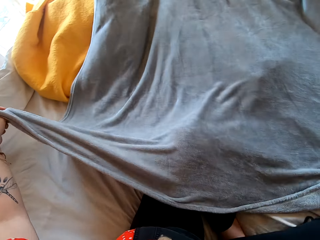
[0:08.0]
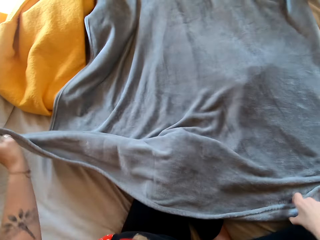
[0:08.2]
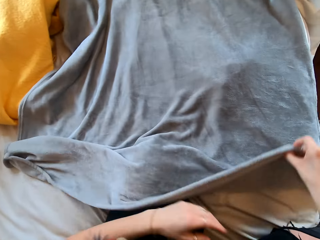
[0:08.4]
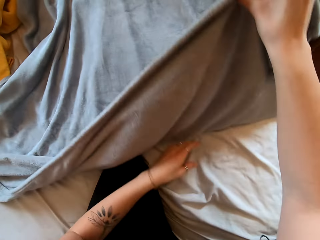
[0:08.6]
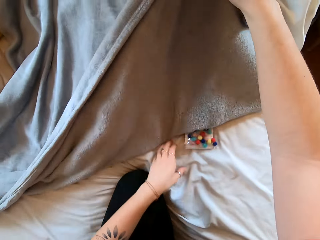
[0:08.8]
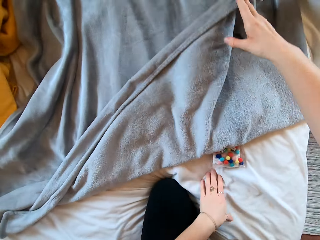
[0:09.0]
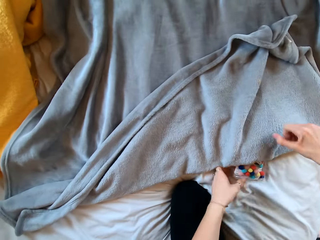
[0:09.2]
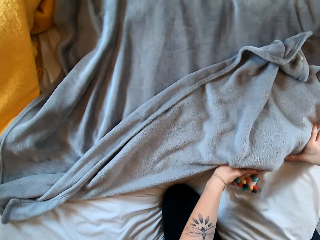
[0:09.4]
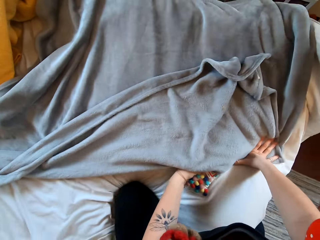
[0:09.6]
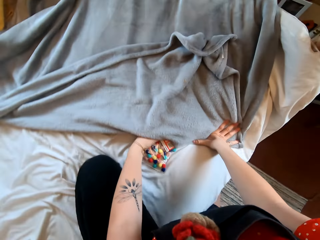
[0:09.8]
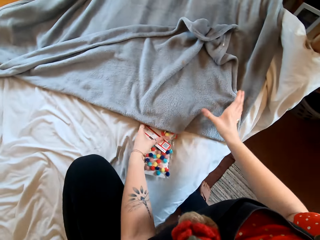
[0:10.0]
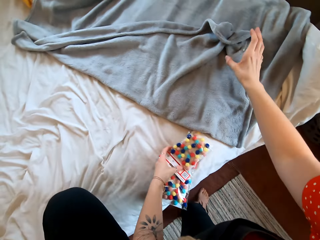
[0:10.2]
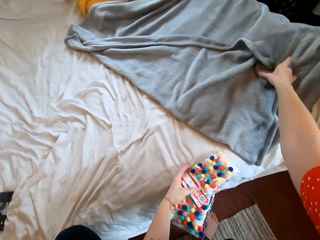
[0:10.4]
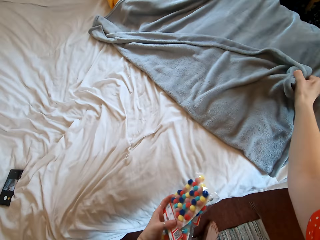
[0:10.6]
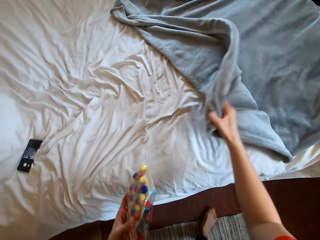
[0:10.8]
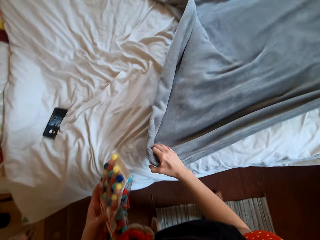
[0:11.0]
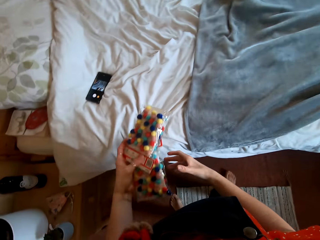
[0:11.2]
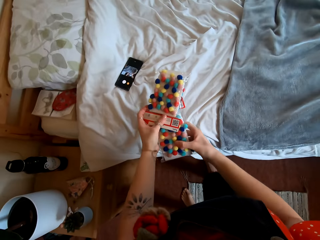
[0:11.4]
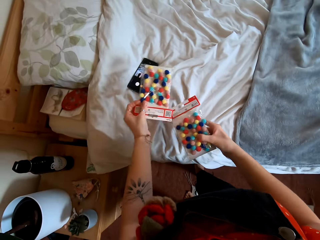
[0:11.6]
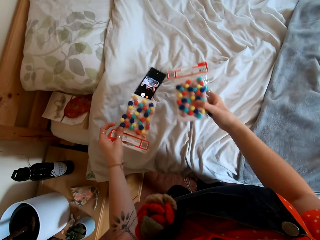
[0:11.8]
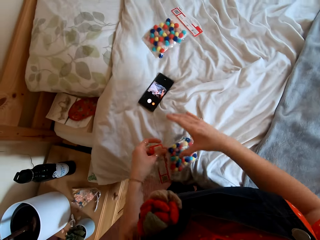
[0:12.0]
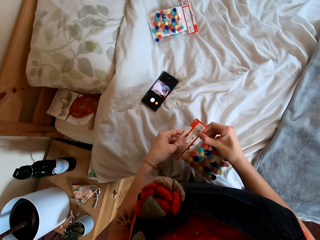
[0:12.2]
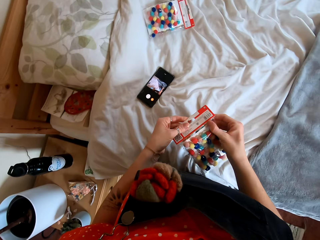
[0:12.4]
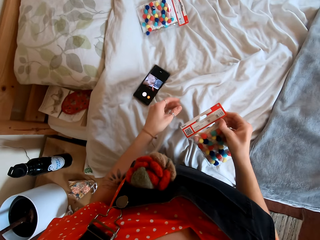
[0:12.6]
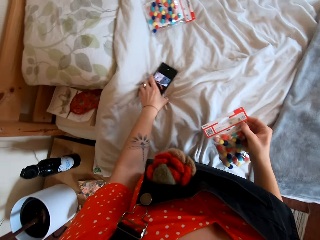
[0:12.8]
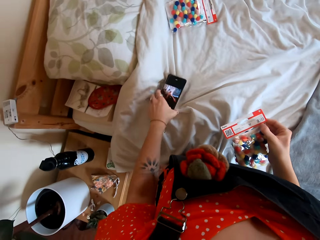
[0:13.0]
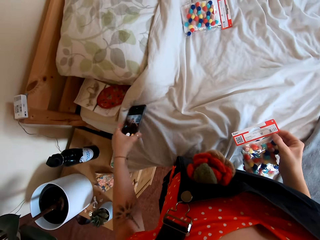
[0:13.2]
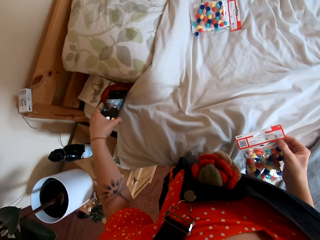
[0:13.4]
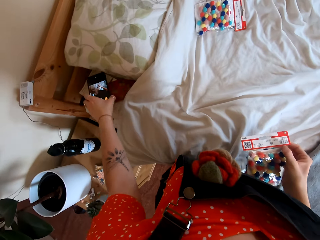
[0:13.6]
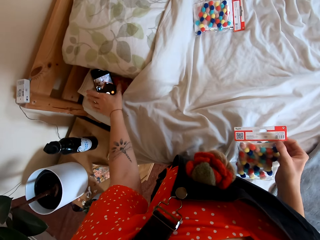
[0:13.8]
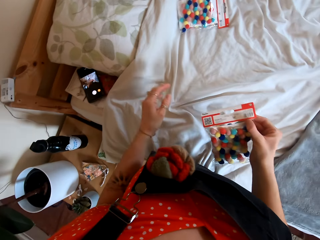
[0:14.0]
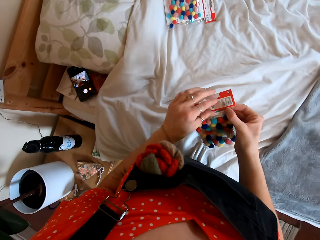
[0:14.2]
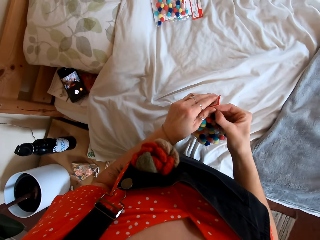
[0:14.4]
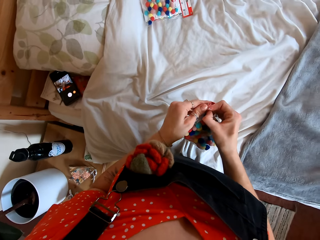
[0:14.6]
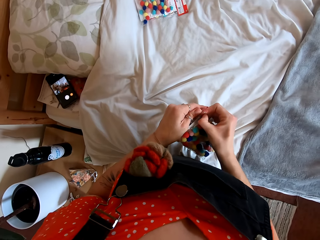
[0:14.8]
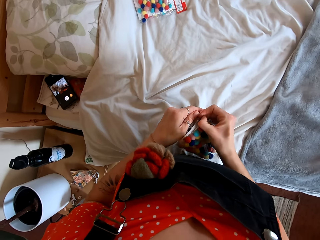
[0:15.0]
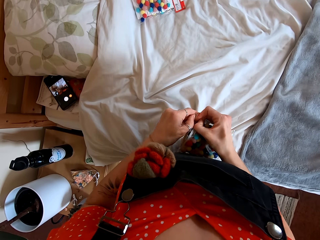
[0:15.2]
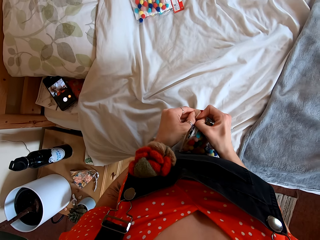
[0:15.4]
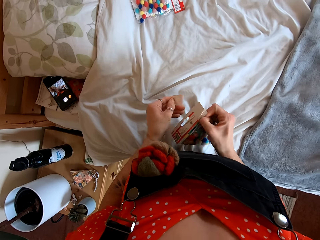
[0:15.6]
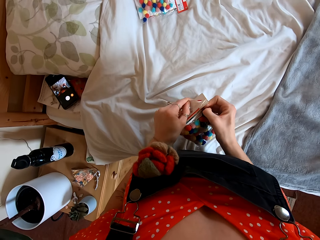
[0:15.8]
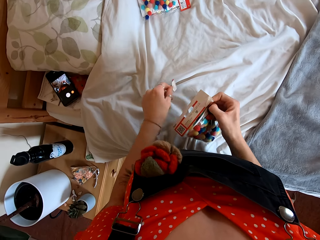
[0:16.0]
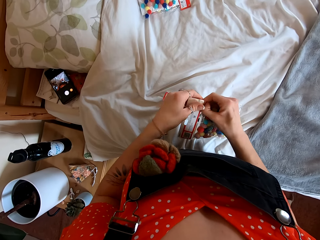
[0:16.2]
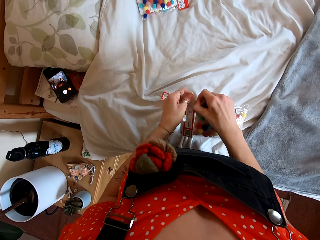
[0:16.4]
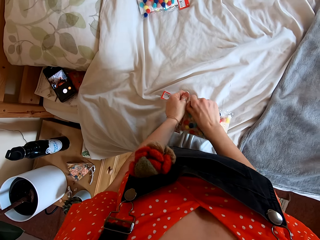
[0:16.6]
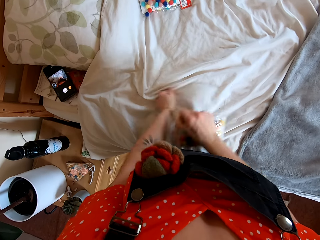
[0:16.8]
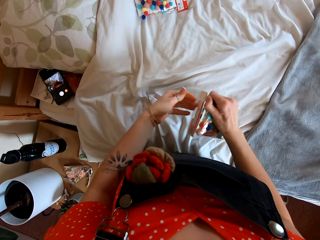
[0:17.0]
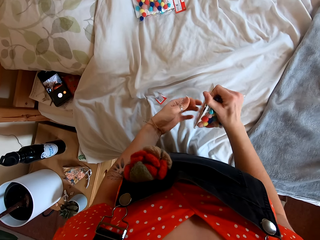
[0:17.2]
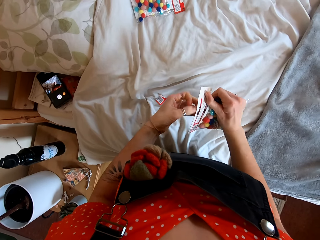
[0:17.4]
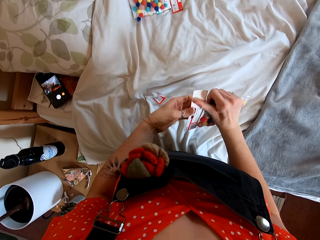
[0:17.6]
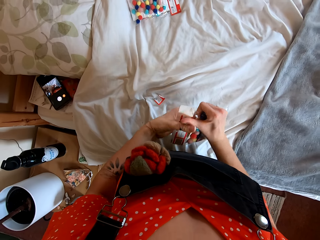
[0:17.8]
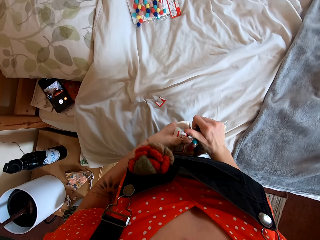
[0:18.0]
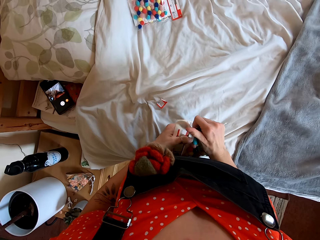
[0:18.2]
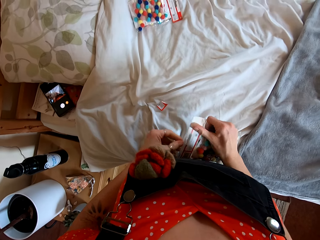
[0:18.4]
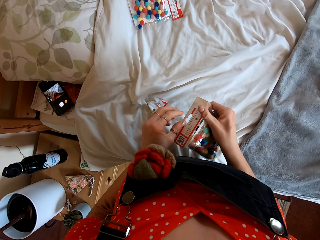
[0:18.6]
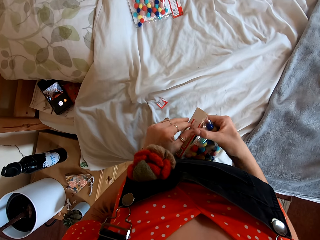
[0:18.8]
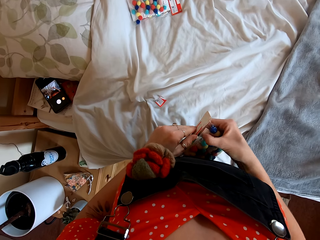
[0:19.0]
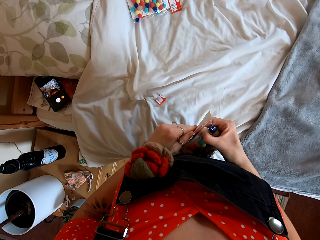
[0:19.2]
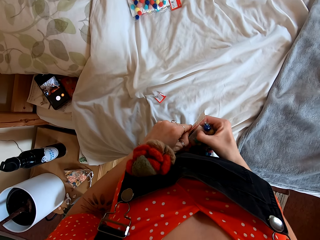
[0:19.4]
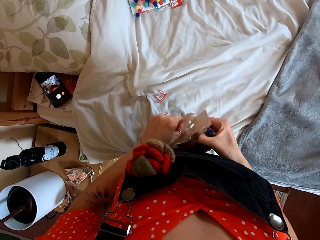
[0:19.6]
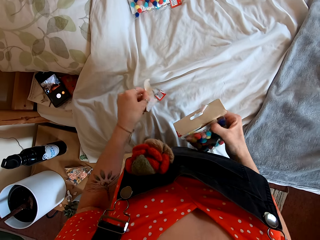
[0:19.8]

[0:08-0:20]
The camera wearer picks up the decoration strands. They spread the blanket. They put something down. They throw one of the decoration strands. They put the phone on the side of the bed. They unwrap the decoration strand.

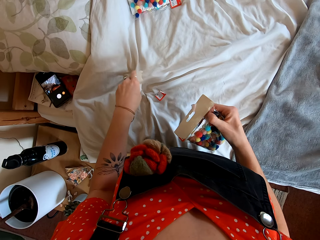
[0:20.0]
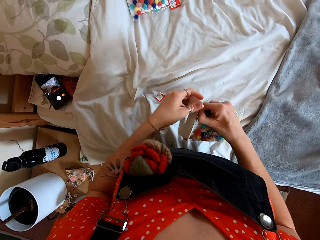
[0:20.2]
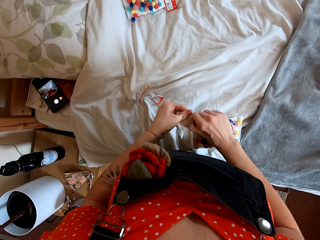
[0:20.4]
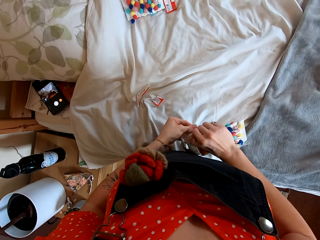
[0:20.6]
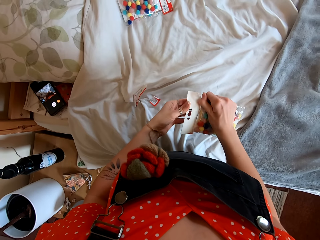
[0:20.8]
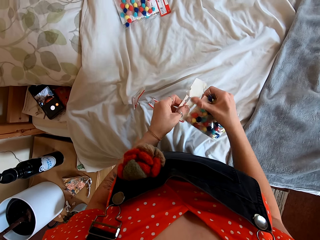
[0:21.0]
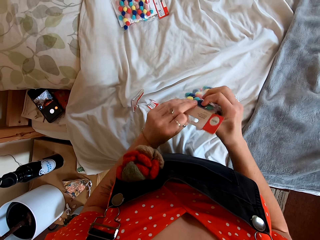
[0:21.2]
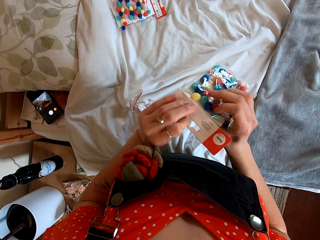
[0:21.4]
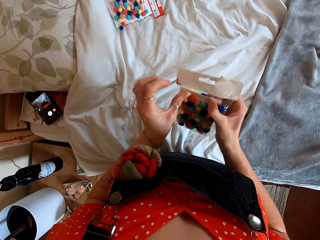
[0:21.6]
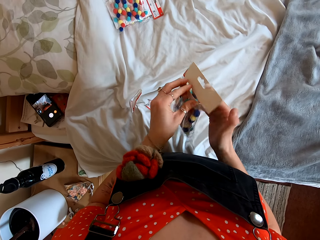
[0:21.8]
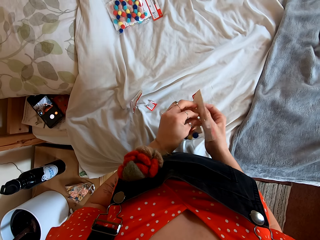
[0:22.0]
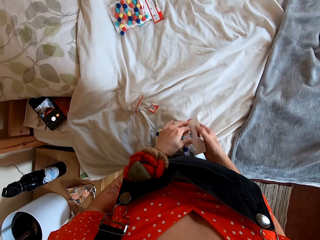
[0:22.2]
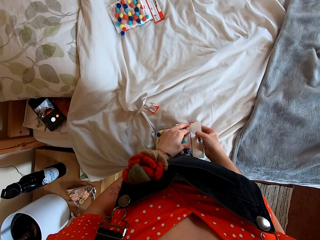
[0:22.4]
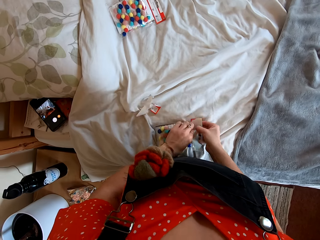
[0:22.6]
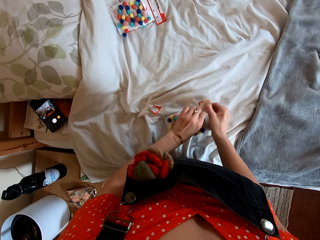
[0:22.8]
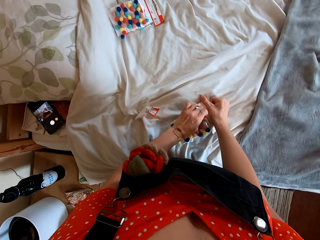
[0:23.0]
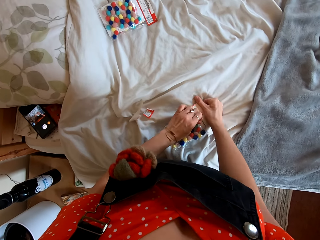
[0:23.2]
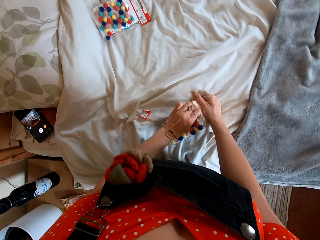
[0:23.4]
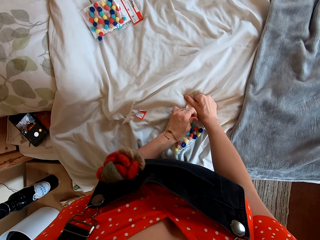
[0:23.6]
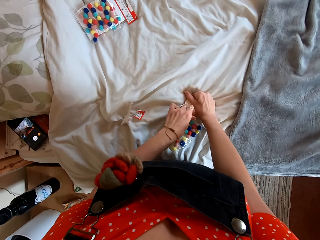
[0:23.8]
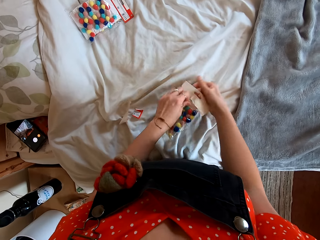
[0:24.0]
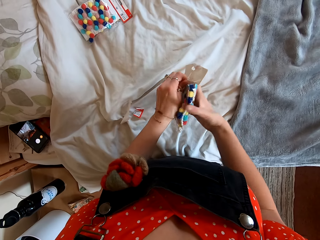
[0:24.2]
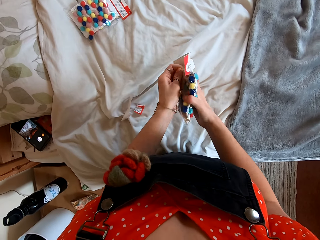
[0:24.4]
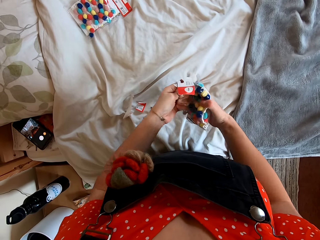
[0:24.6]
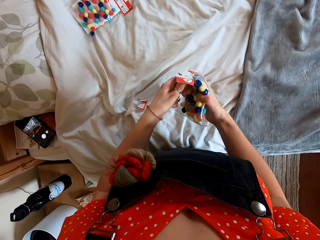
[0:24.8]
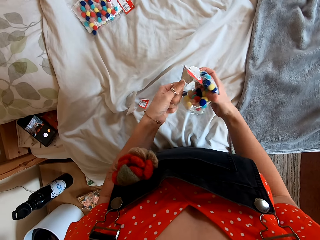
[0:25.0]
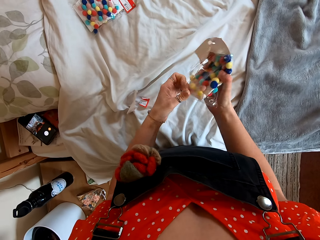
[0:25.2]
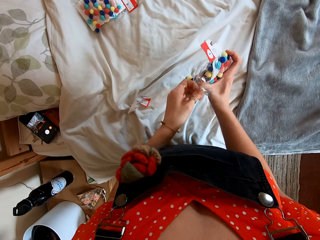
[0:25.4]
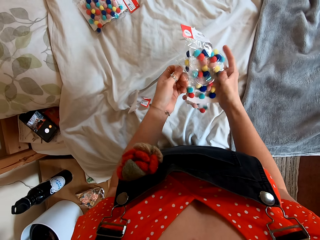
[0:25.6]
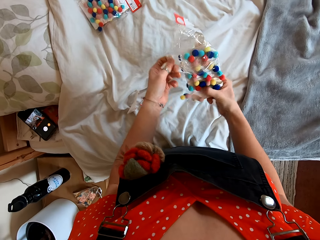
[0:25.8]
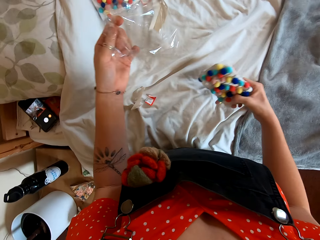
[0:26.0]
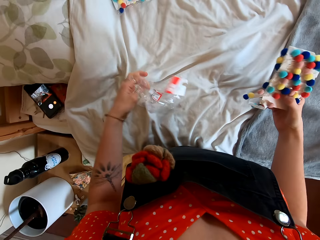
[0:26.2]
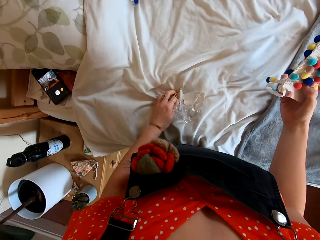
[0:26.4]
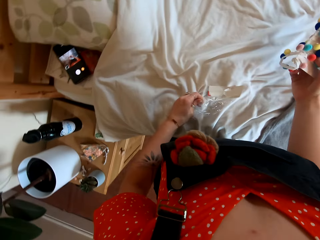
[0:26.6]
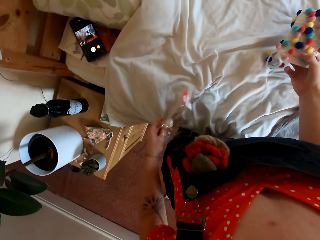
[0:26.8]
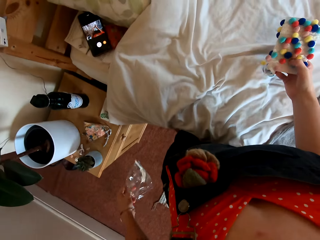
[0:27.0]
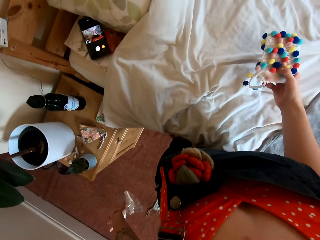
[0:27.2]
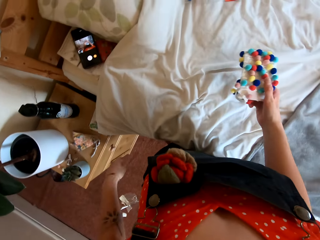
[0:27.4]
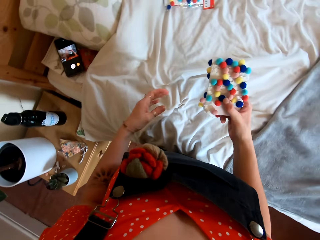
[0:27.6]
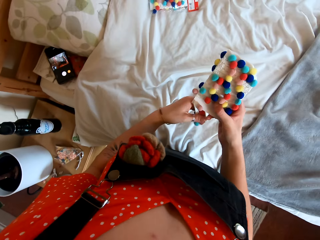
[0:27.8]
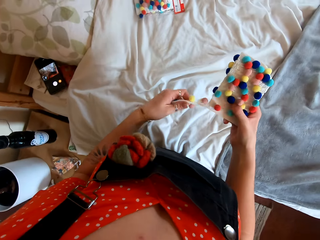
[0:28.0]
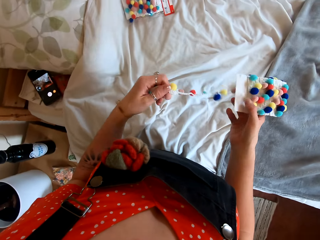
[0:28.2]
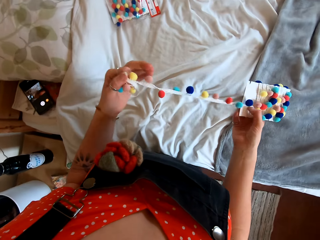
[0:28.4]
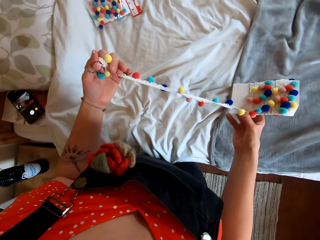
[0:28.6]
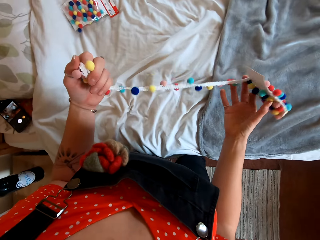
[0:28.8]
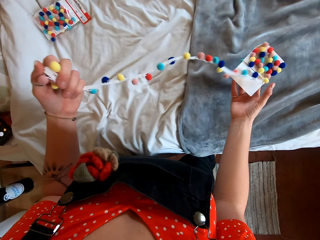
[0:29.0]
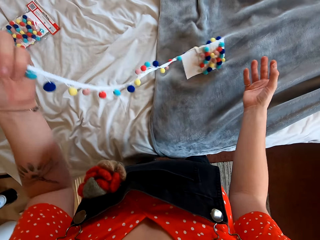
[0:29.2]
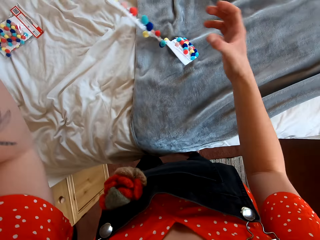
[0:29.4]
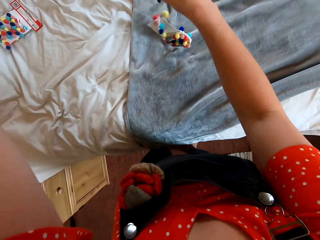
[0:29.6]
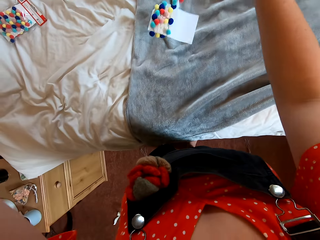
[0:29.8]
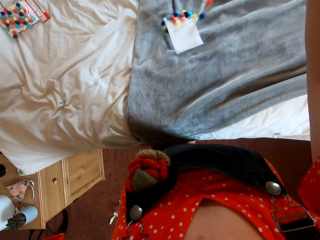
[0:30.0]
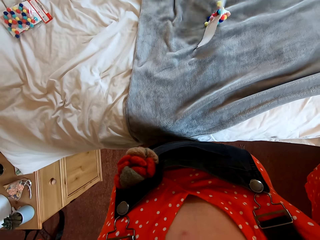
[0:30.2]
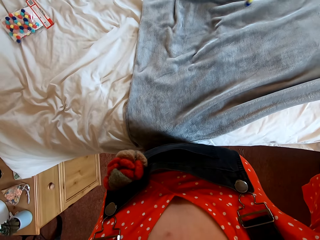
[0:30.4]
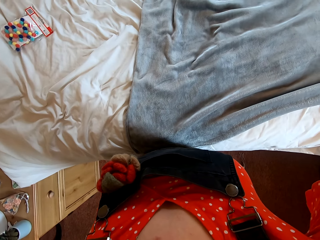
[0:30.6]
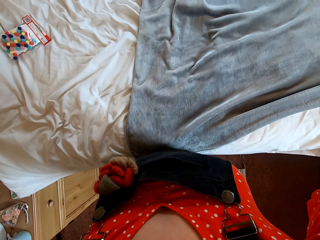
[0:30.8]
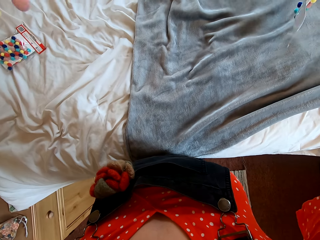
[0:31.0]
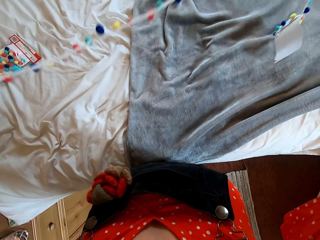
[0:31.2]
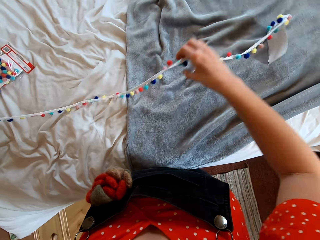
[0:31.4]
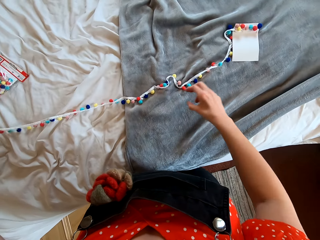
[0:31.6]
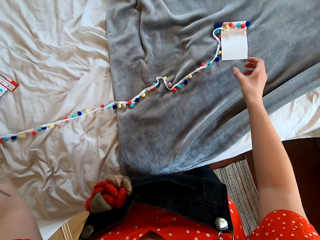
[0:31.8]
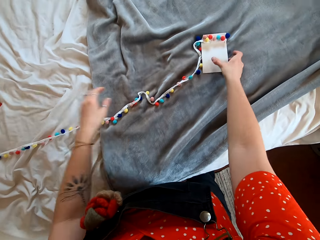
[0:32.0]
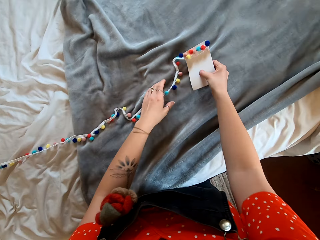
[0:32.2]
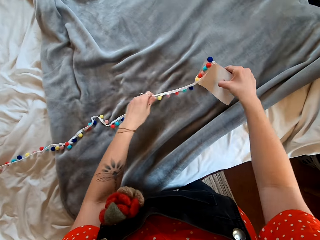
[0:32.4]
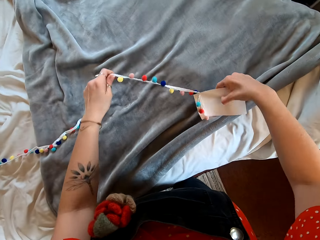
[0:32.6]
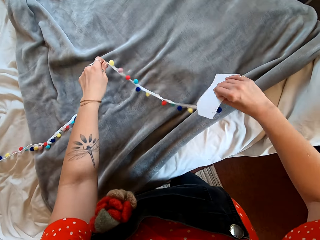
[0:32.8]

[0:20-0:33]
The camera wearer unfolds the decoration strand.
